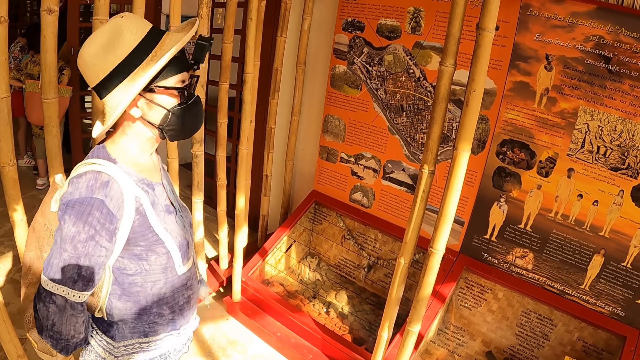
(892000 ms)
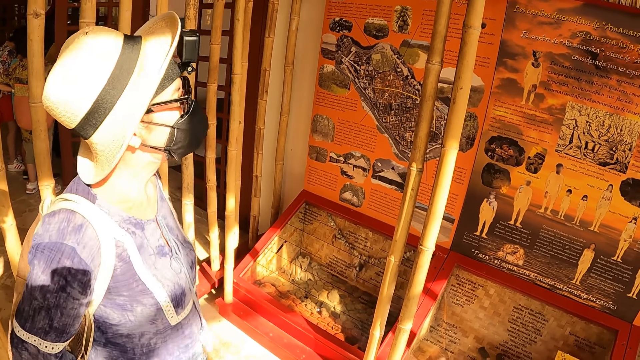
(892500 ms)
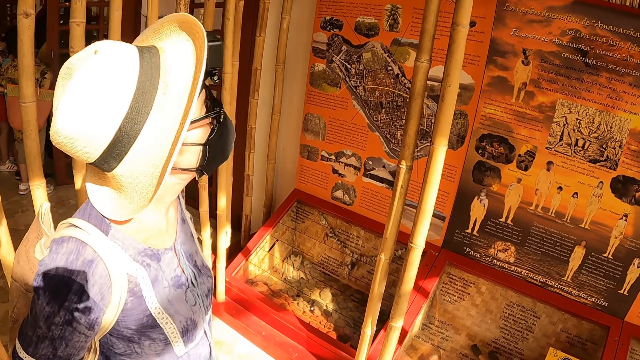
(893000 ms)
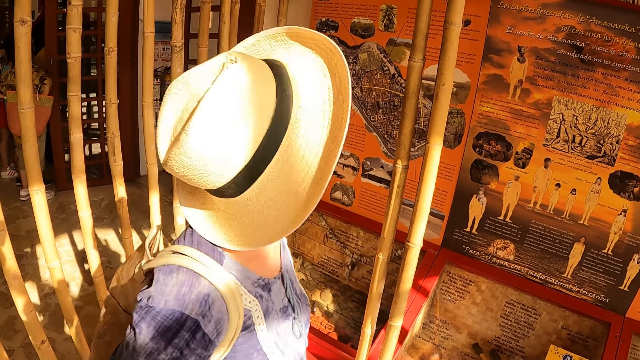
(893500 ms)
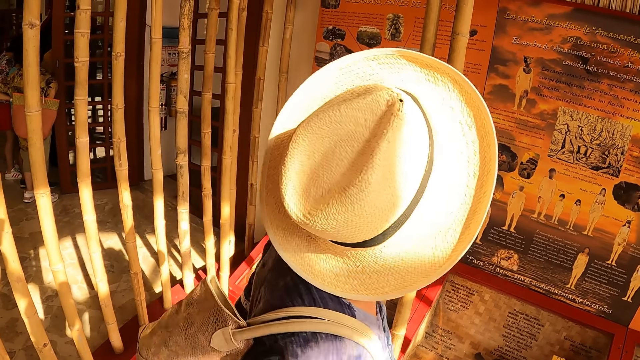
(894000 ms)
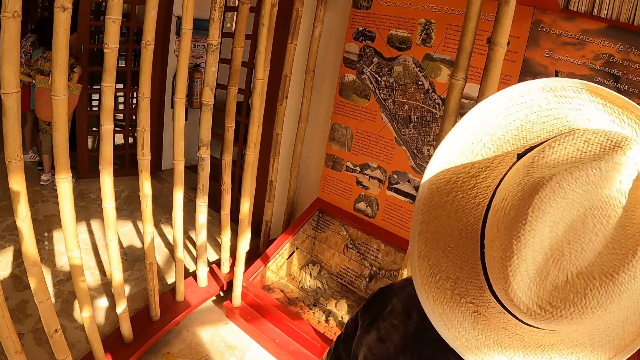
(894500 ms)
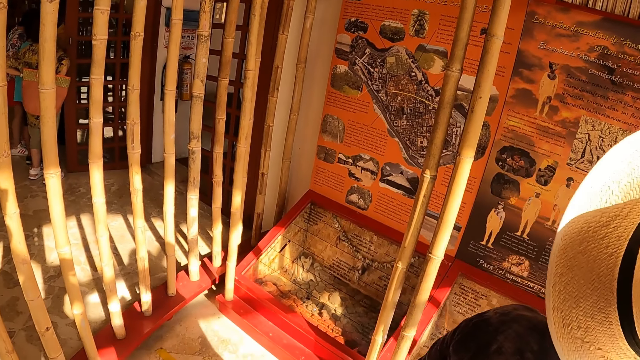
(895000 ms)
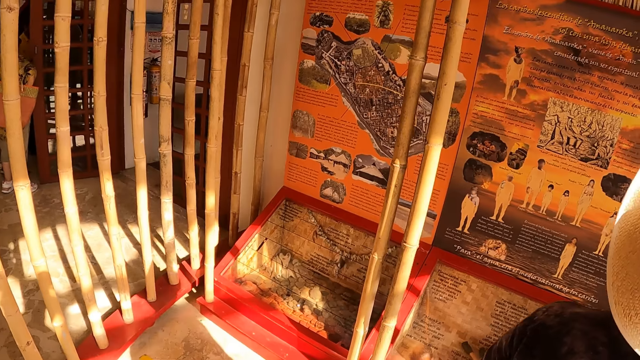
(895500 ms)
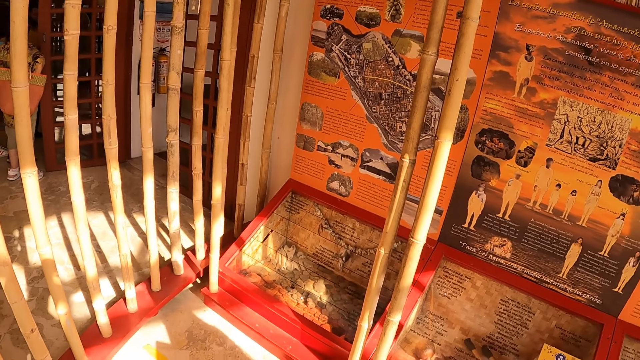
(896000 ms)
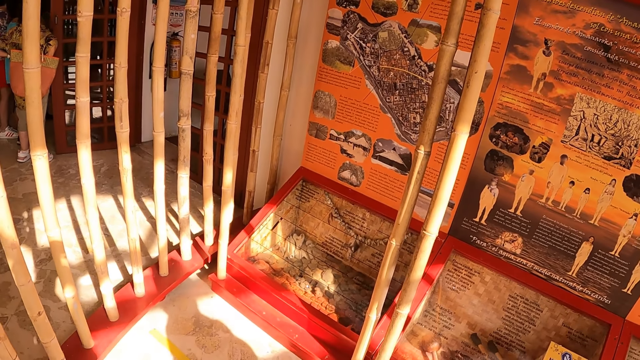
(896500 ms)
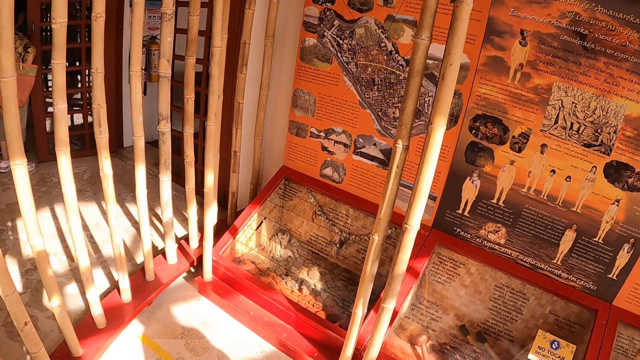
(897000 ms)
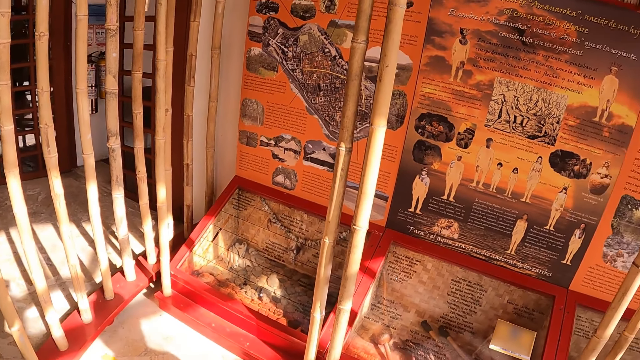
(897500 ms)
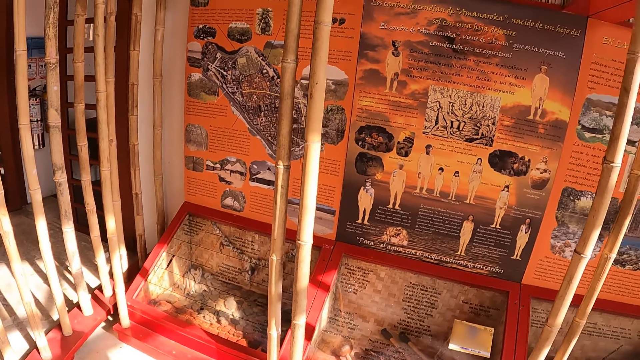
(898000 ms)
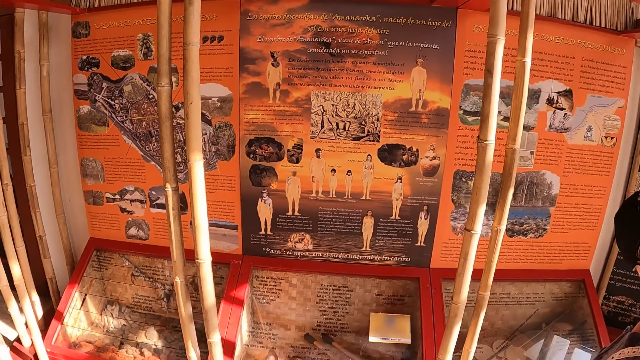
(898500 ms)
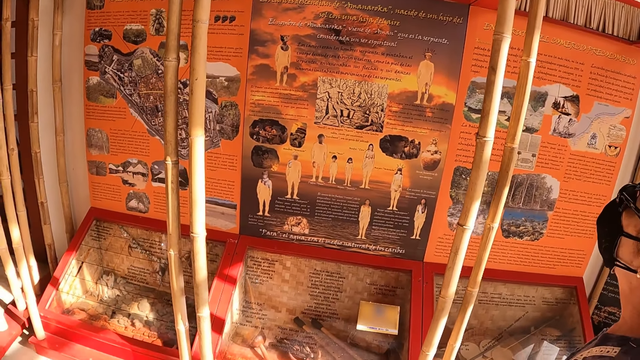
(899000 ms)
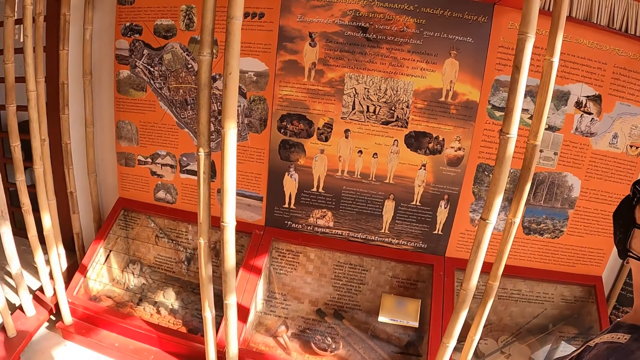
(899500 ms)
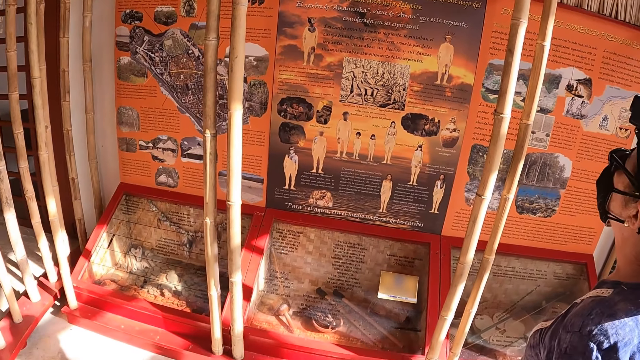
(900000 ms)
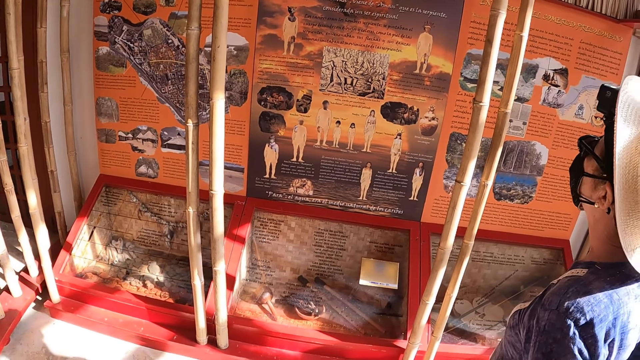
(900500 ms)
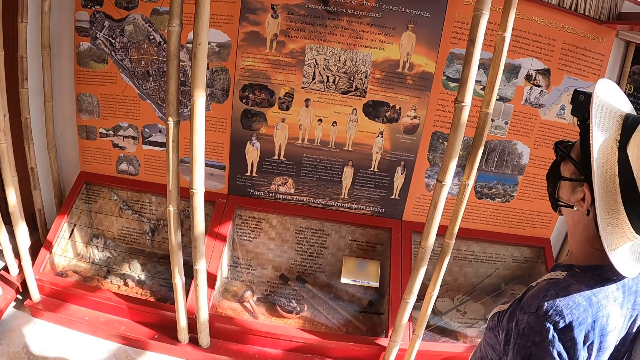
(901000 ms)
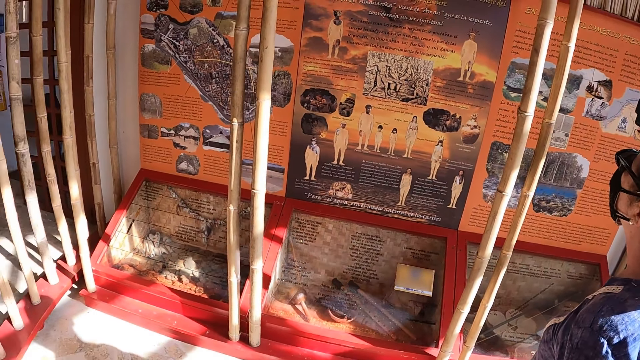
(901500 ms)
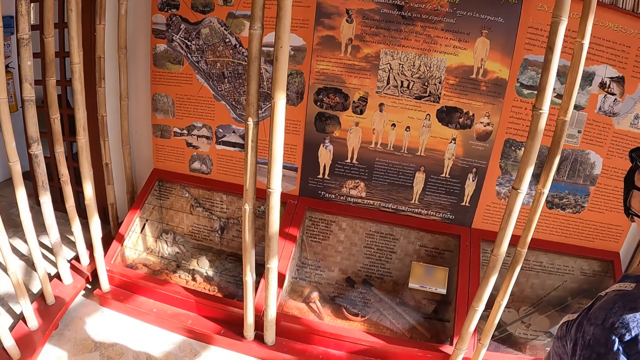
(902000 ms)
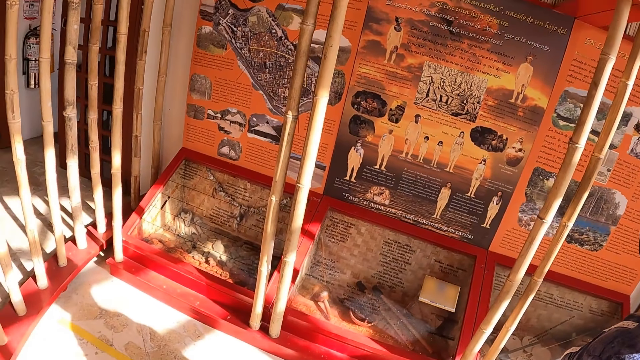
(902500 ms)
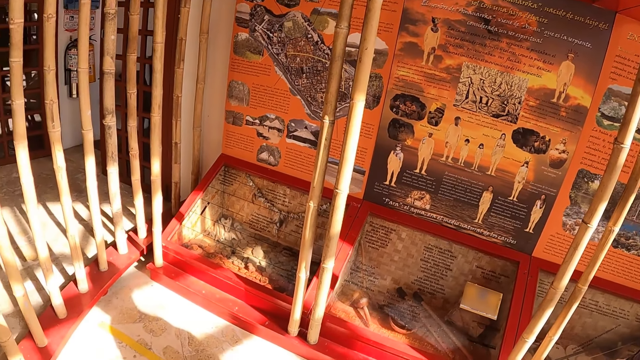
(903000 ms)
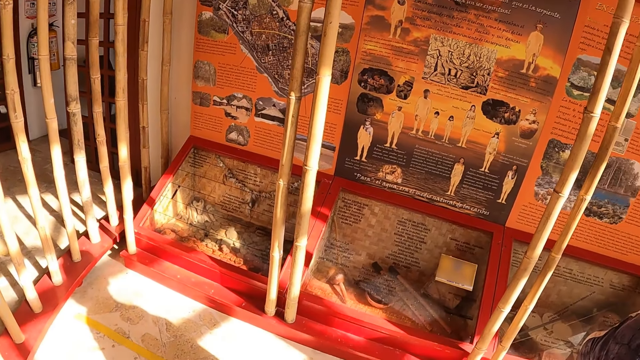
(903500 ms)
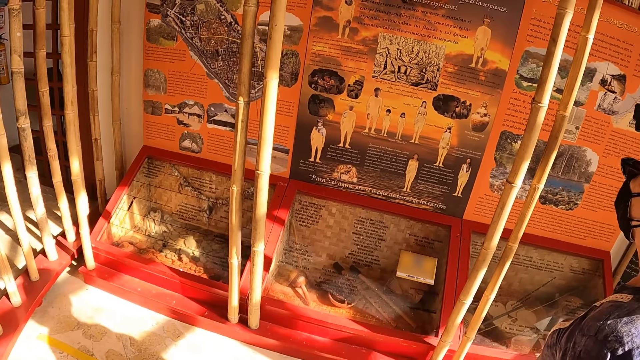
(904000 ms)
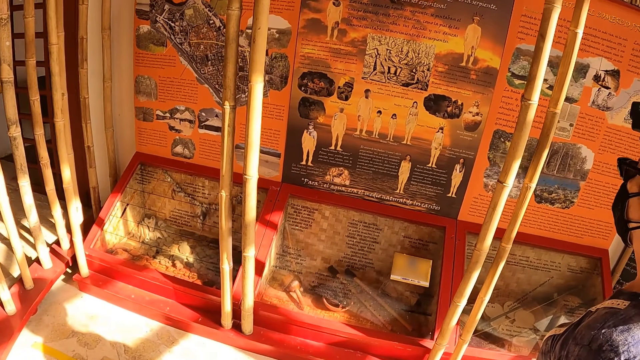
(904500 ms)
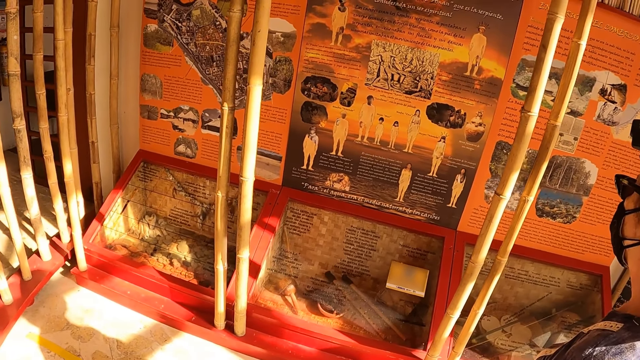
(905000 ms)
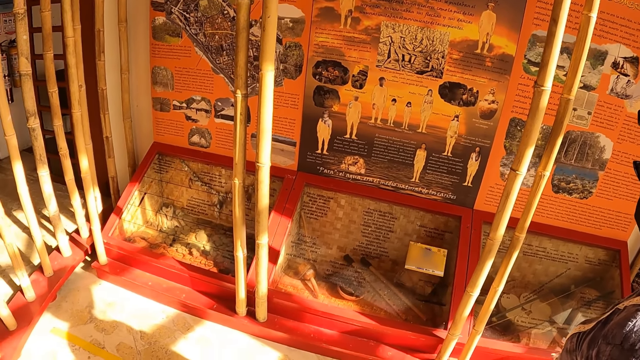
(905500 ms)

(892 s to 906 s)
The camera wearer looks at the wall chart.

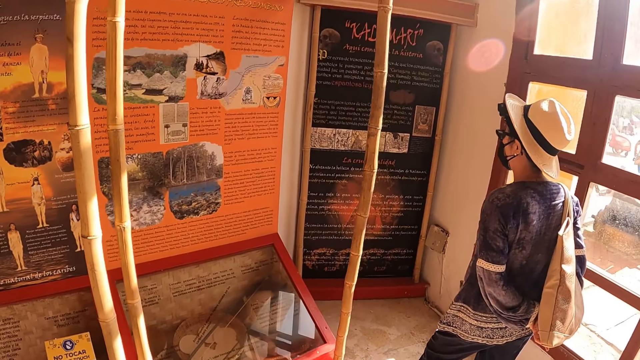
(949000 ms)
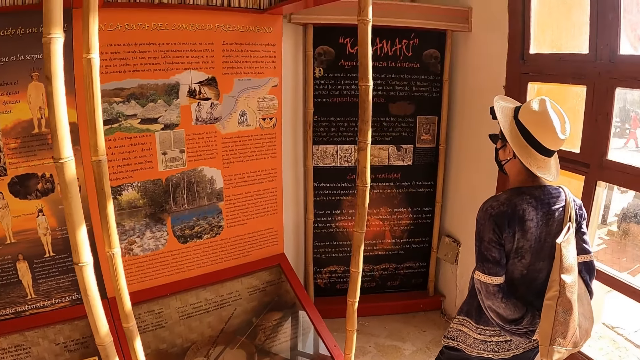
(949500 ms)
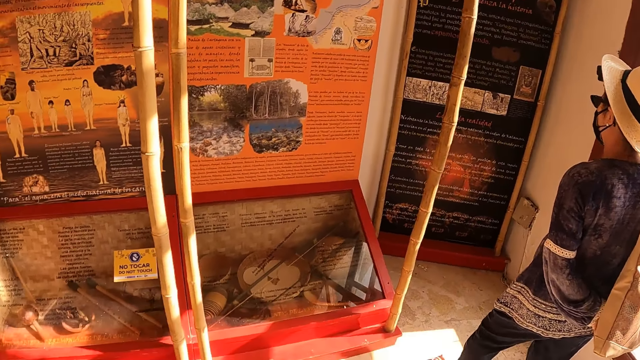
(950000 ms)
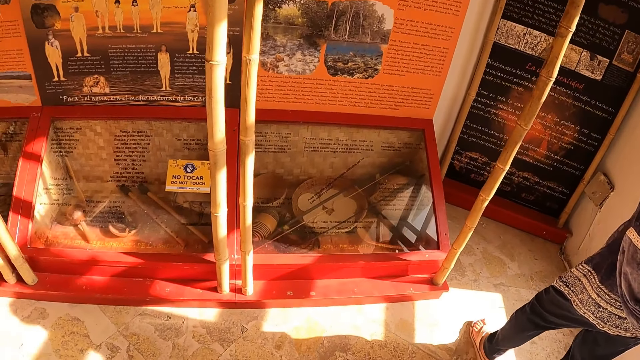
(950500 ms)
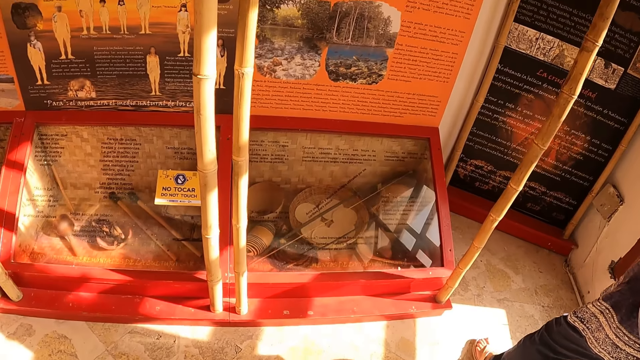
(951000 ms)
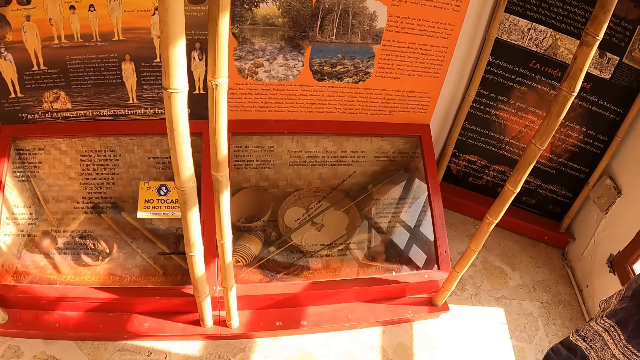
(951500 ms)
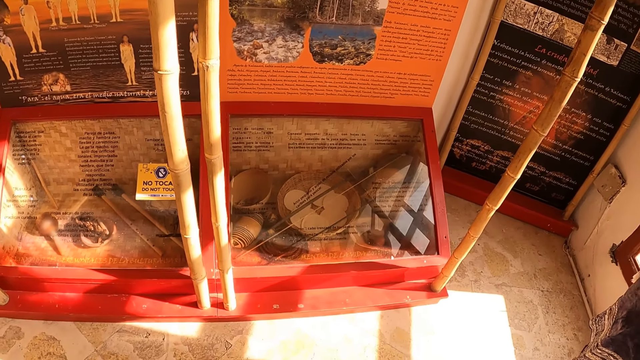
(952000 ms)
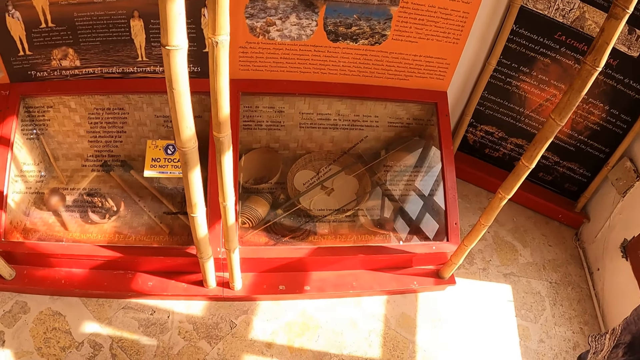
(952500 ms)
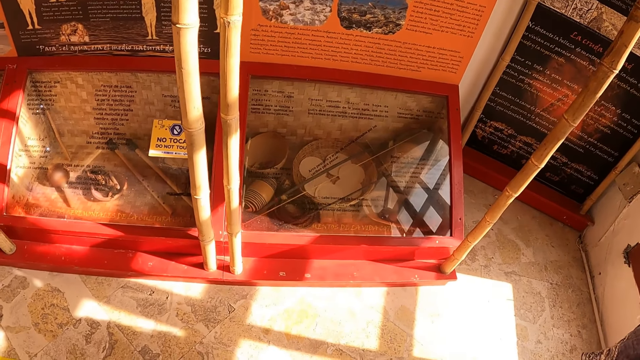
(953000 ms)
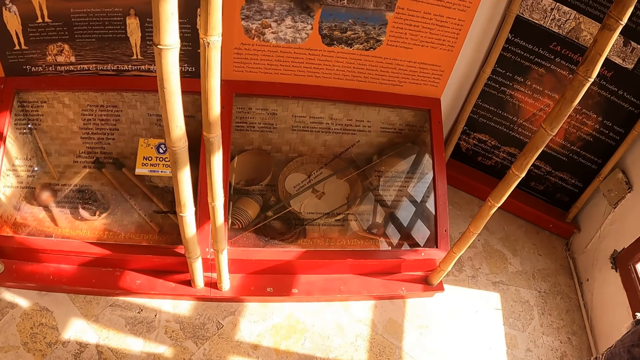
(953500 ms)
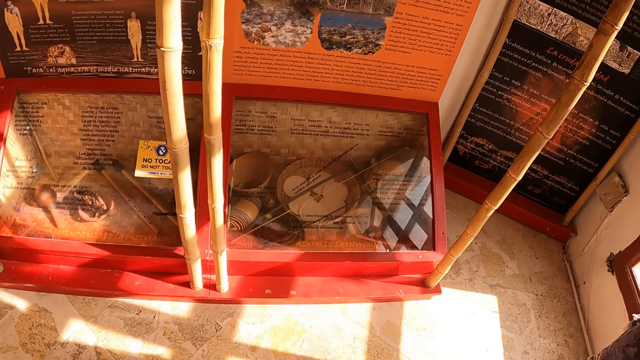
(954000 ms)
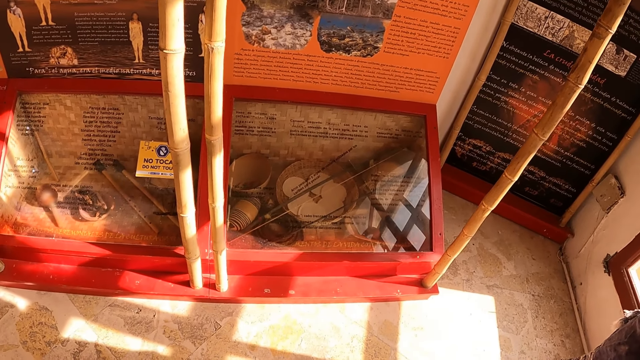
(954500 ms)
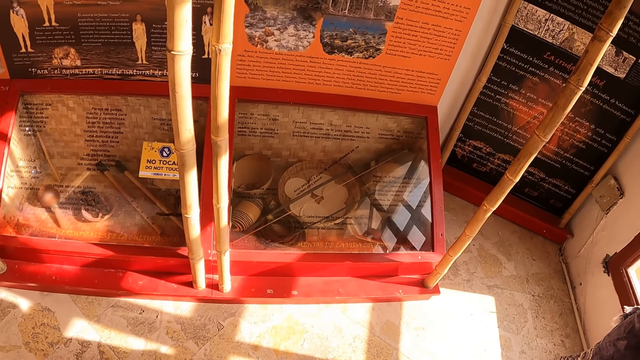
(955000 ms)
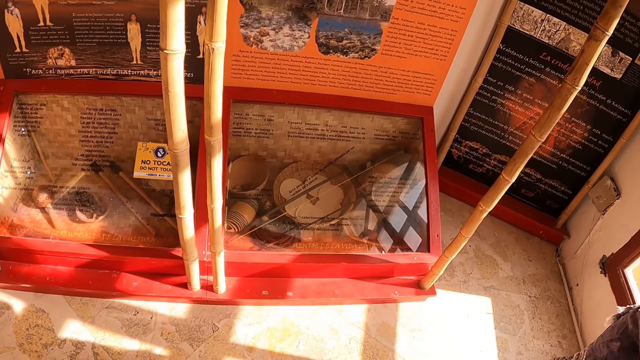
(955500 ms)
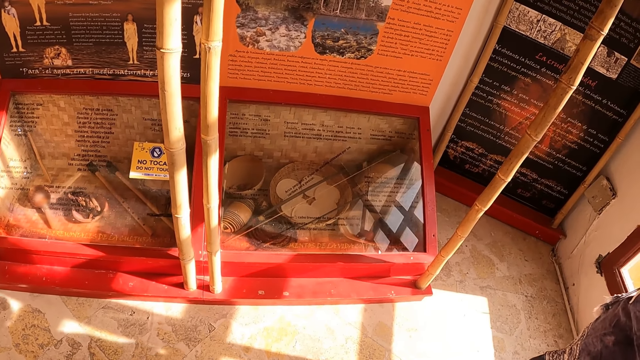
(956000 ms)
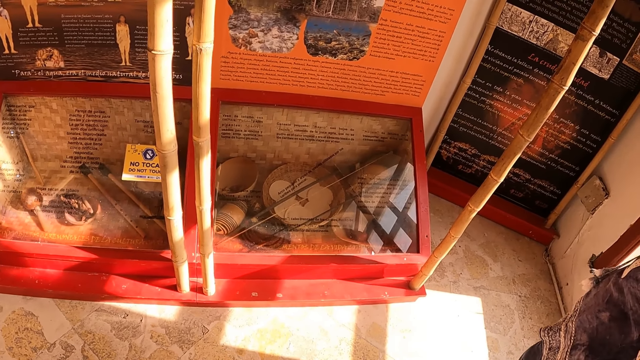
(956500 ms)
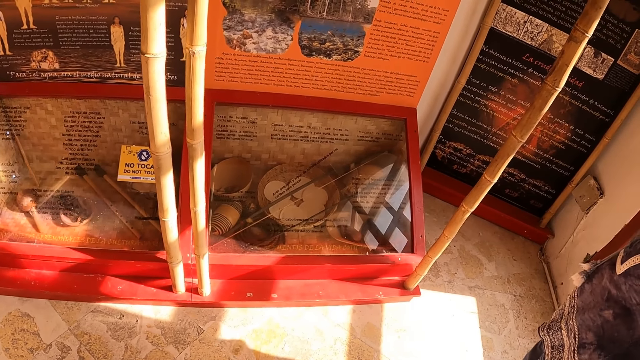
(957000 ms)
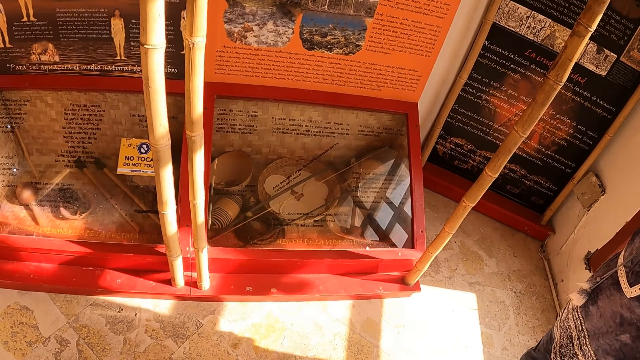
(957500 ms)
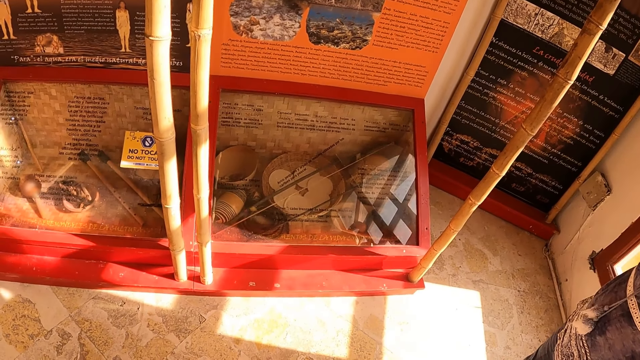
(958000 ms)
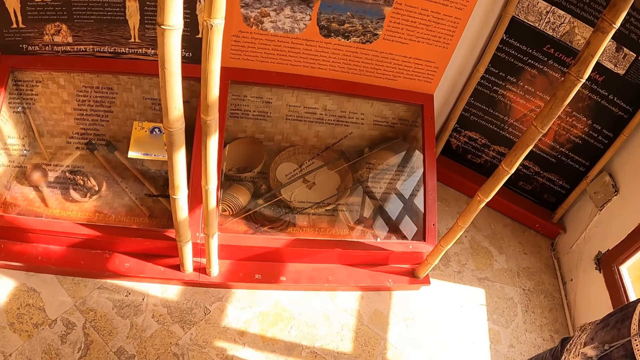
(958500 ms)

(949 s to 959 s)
The camera wearer stares at the display.
